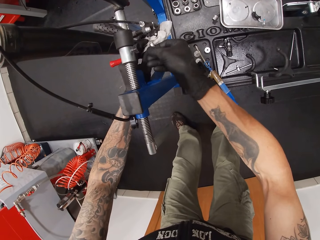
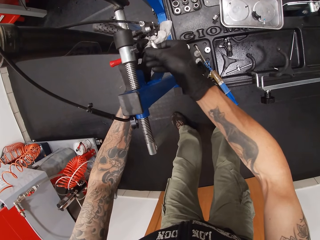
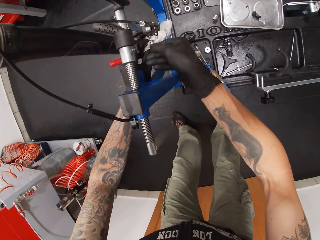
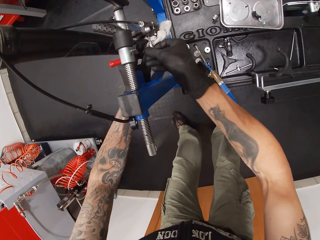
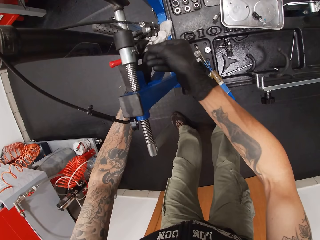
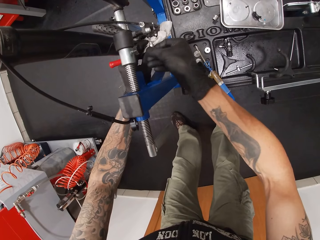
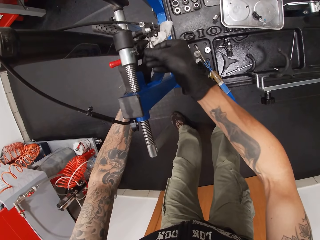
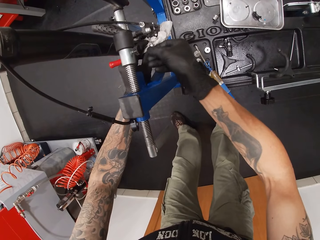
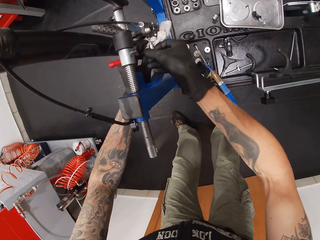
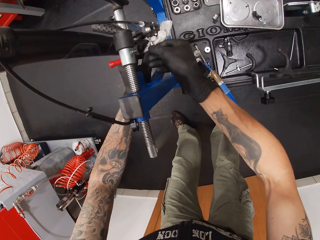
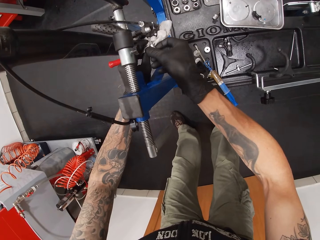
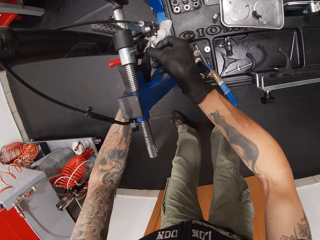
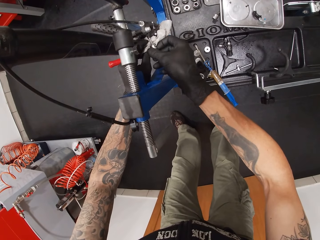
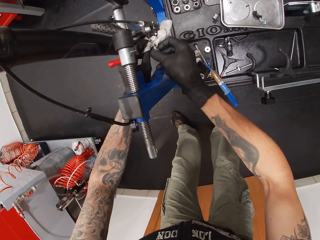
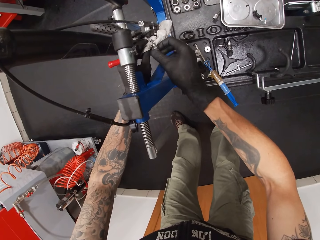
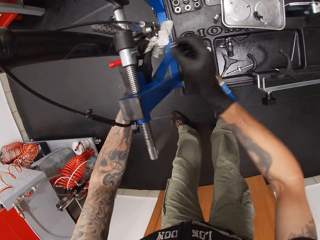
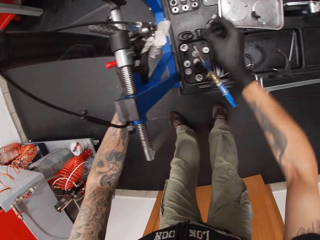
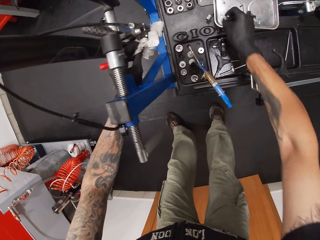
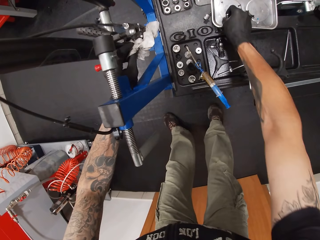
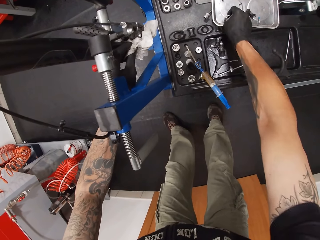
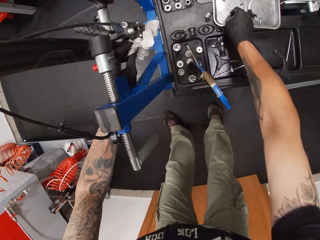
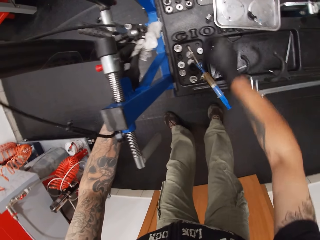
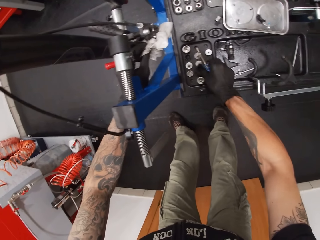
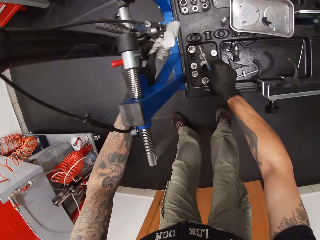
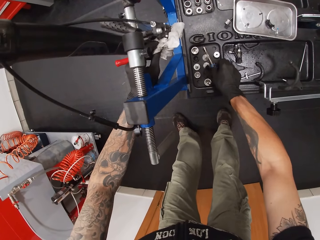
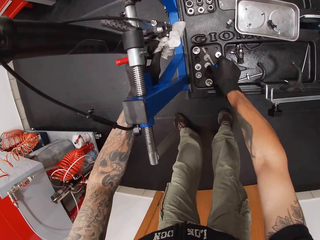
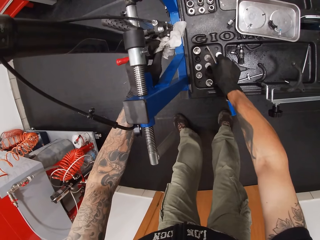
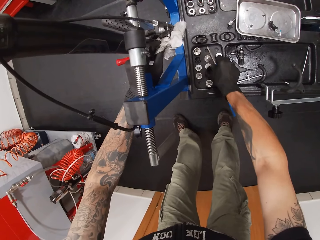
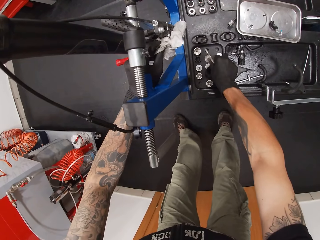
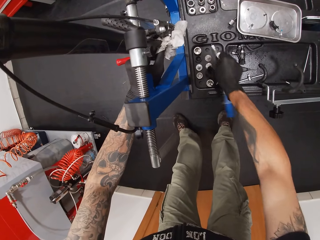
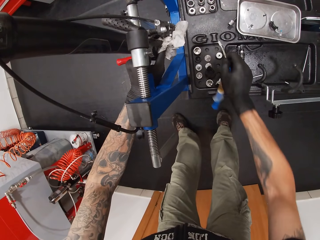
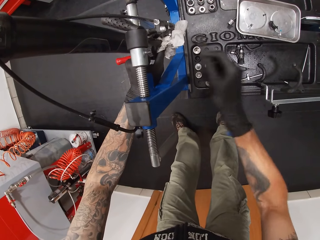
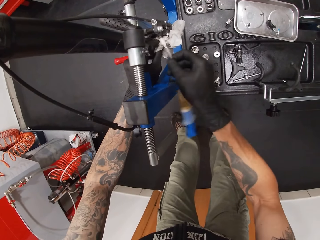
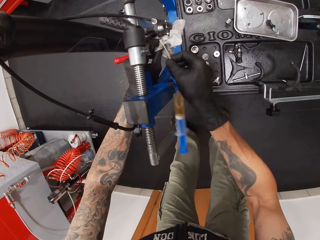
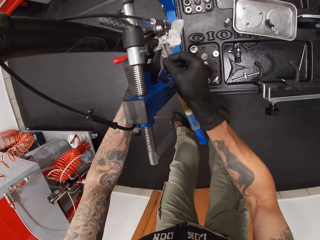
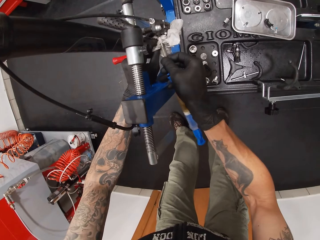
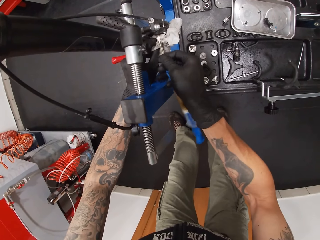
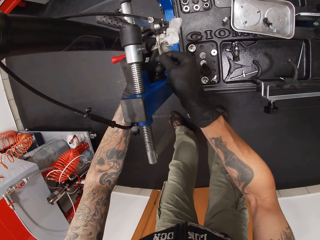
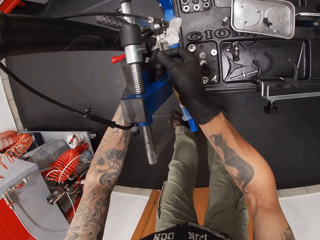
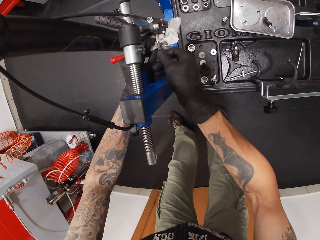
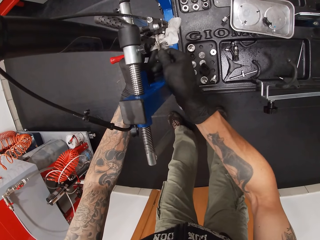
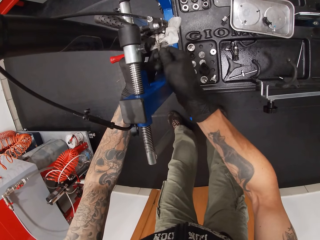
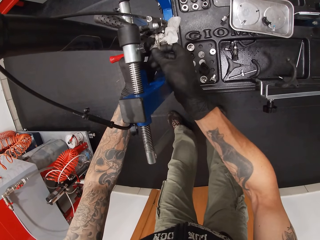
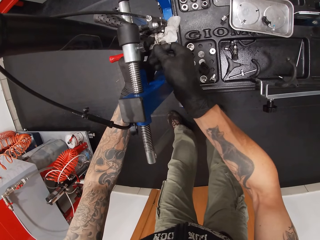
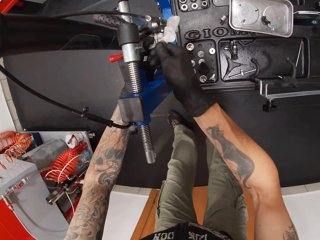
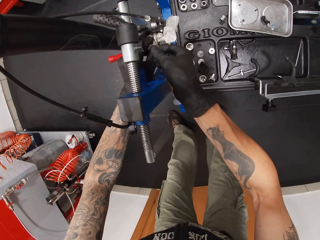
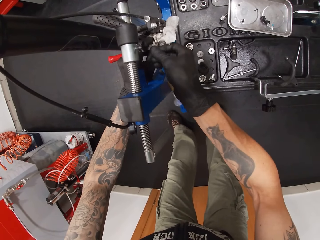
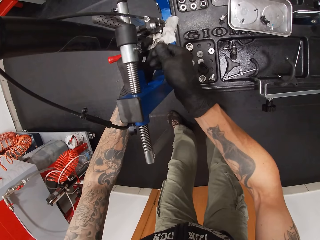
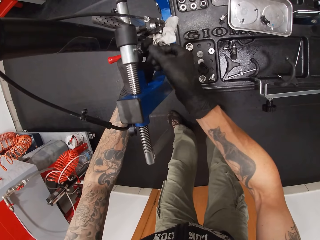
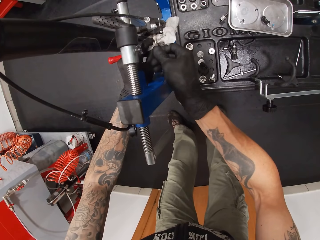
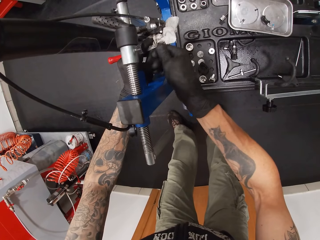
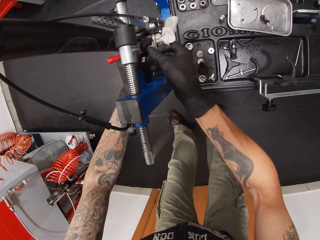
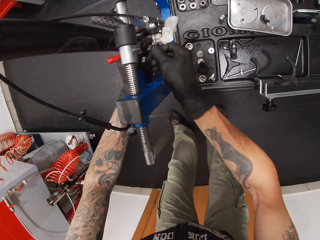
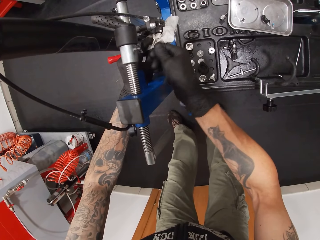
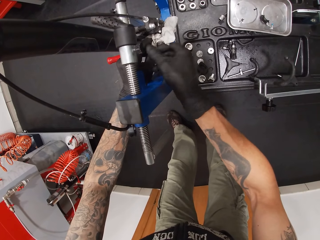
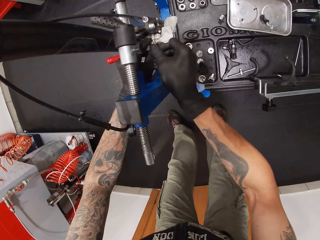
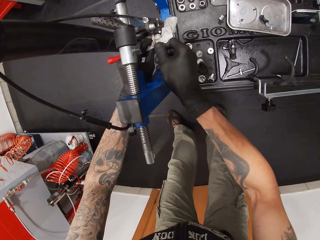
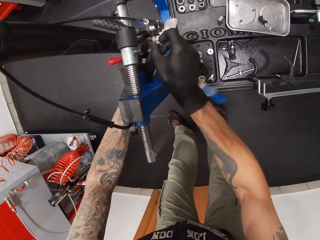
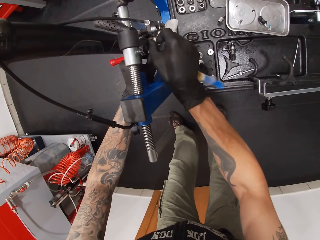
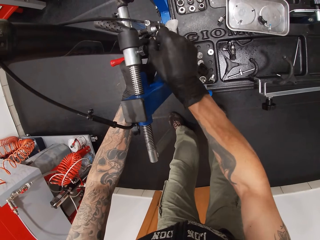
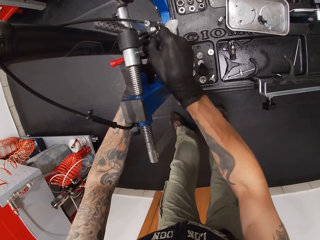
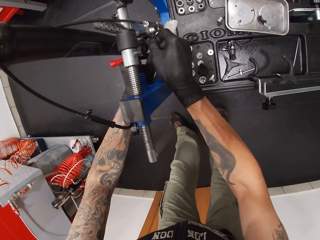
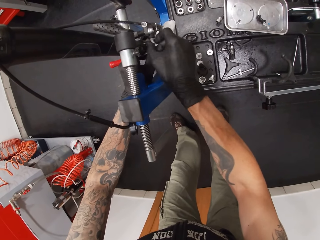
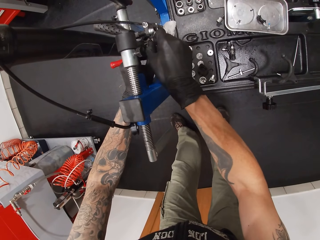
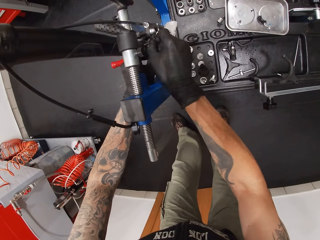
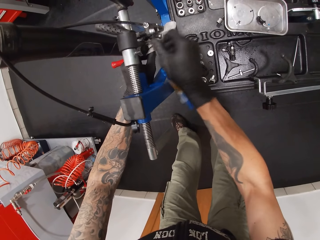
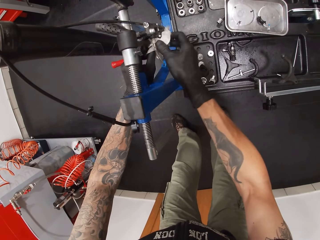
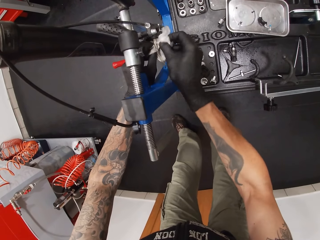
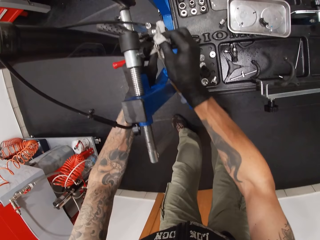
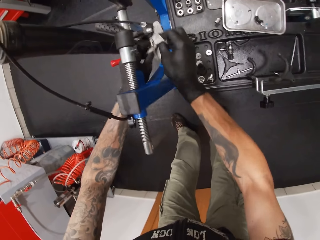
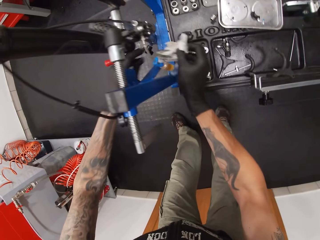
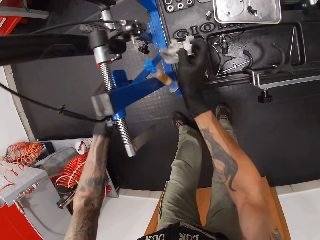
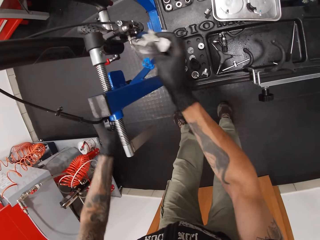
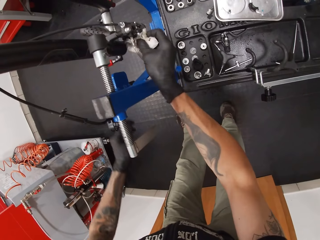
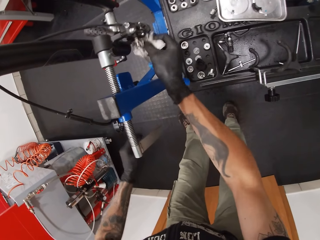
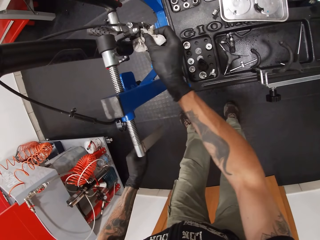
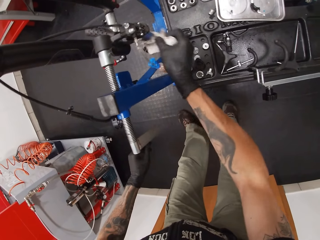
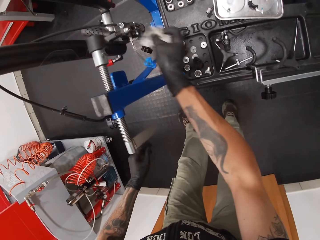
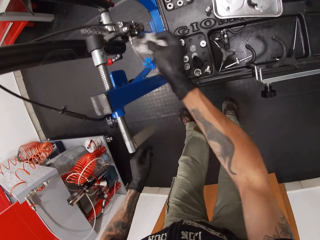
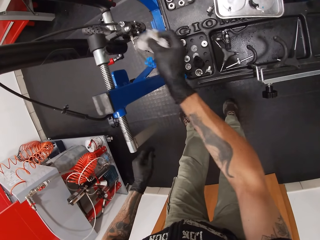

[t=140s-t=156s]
The camera wearer places the plug in the metallic tray on the blue toolbox stand with his right hand. He picks the brake bleed kit from the blue toolbox stand with his right hand. He inserts the brake bleed kit into the bicycle's fork with his right hand. He puts the tube on the syringe to the bicycle. He wipes the bicycle's fork with the toilet paper with his right hand.

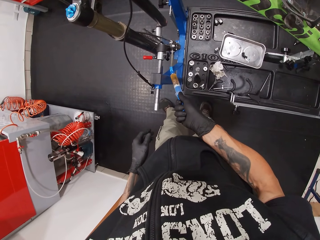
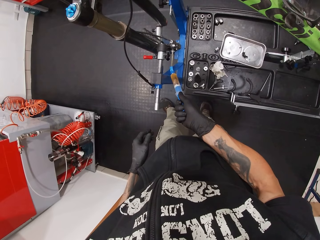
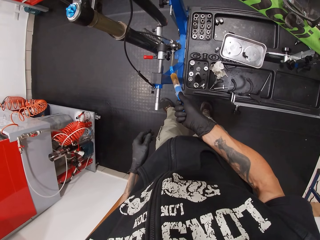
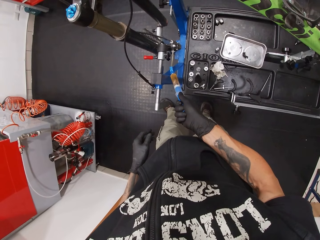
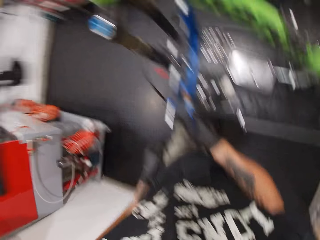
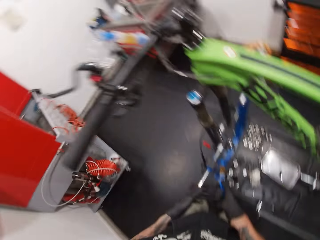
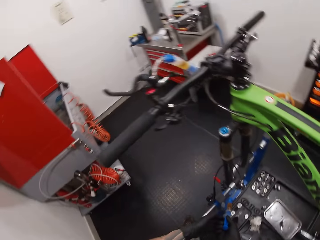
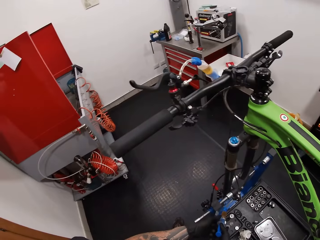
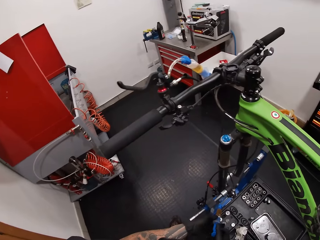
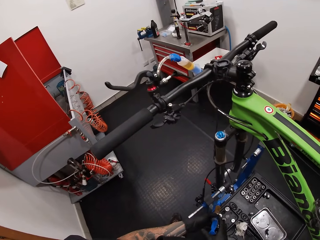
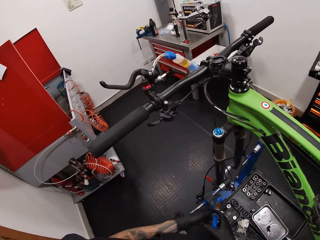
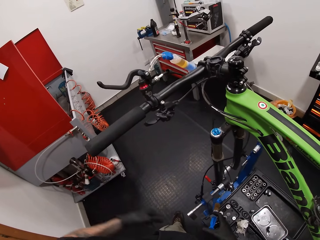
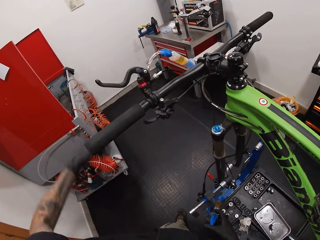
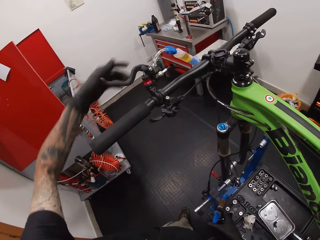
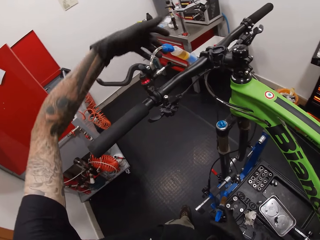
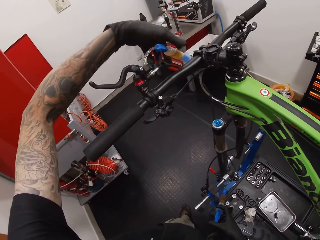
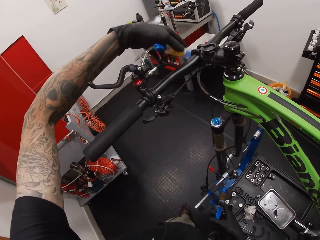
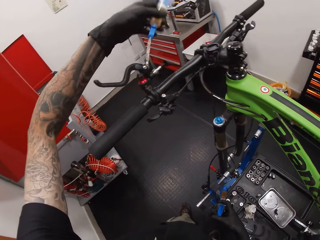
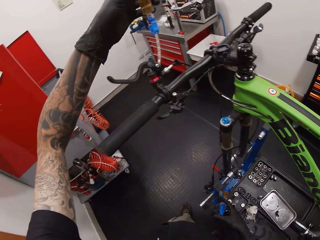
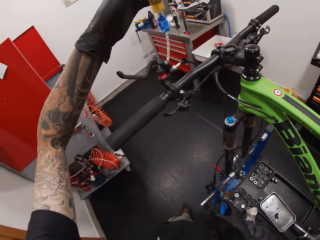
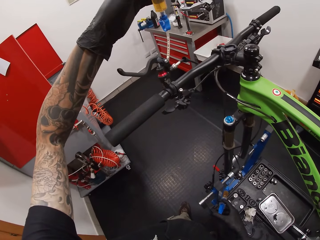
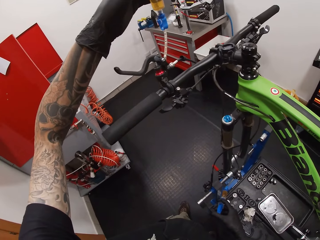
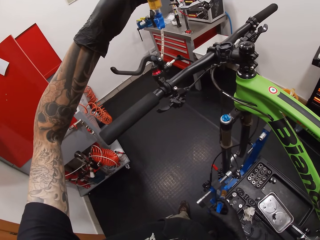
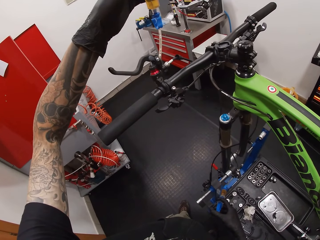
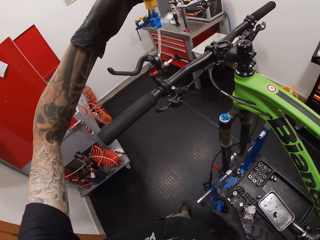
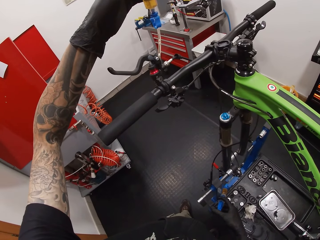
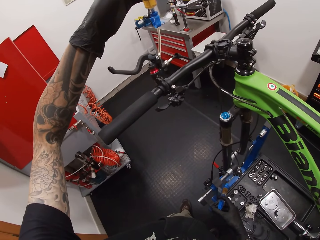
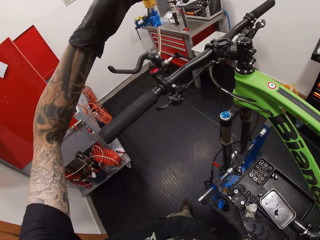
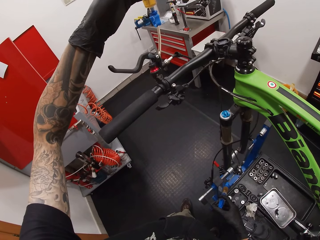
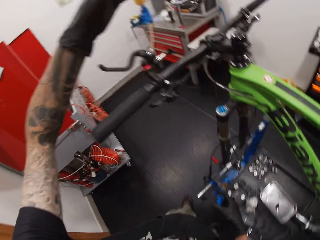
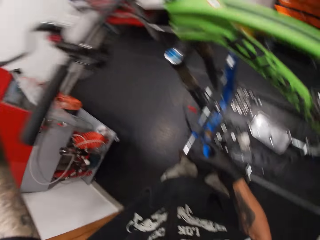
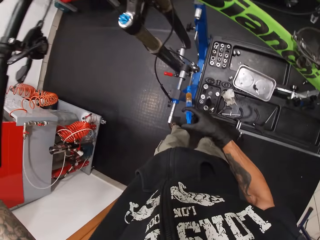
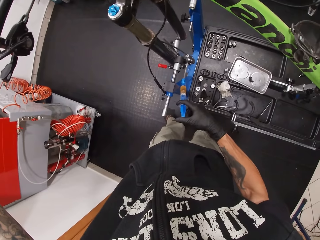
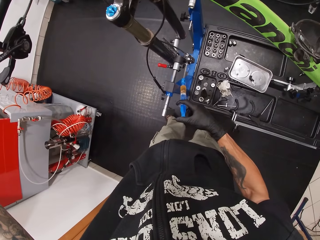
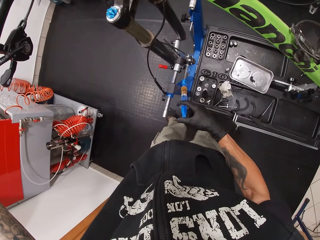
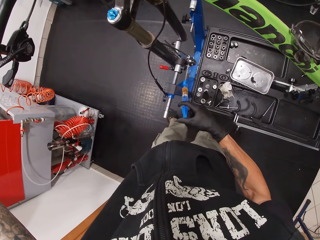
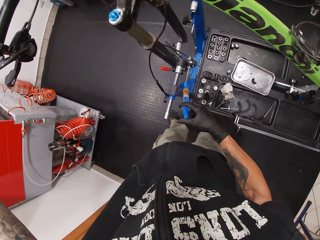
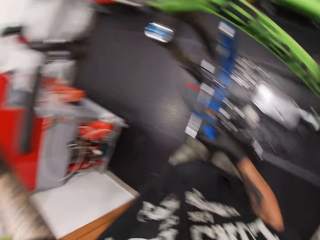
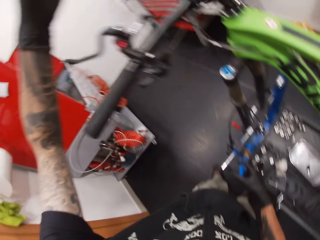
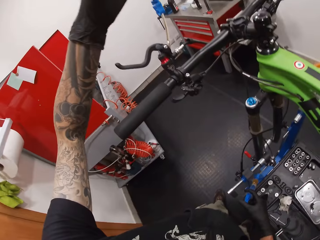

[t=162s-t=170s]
The camera wearer looks around. They touch the syringe with the left hand.
